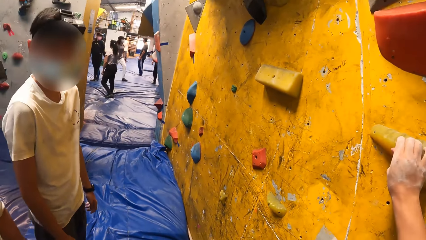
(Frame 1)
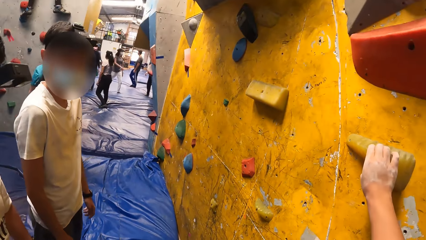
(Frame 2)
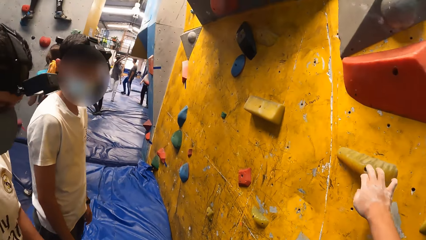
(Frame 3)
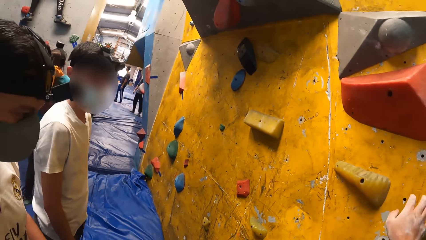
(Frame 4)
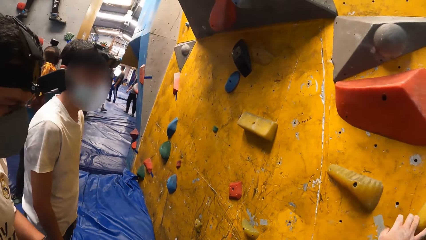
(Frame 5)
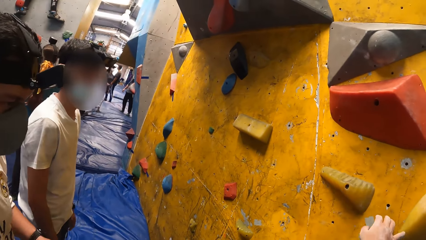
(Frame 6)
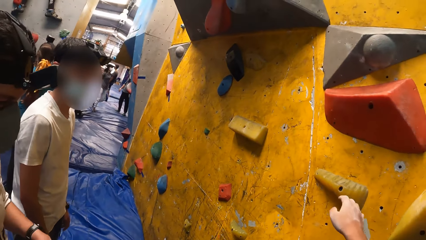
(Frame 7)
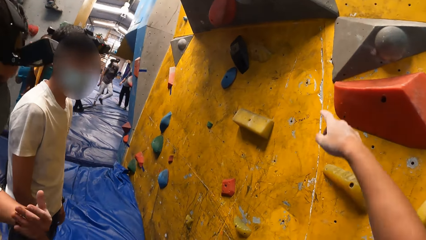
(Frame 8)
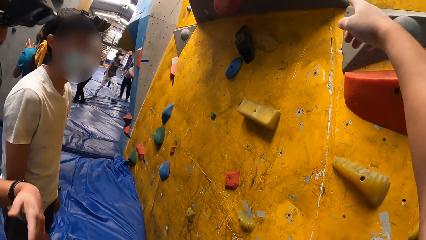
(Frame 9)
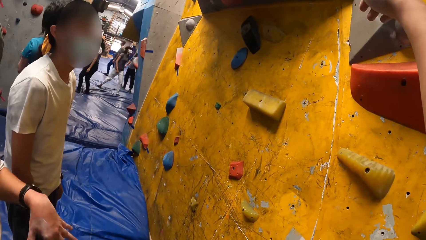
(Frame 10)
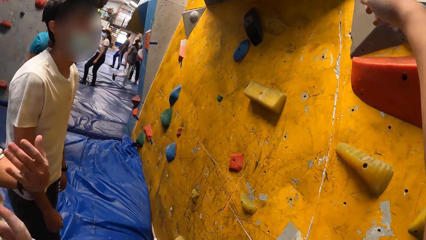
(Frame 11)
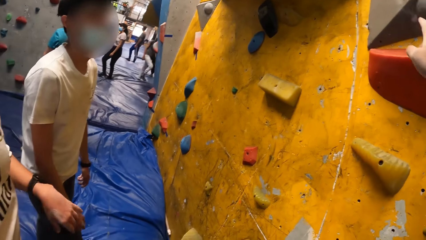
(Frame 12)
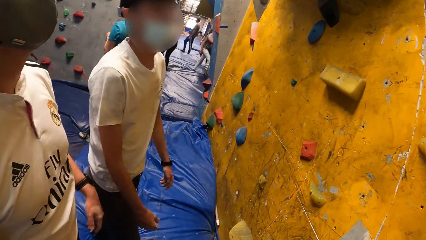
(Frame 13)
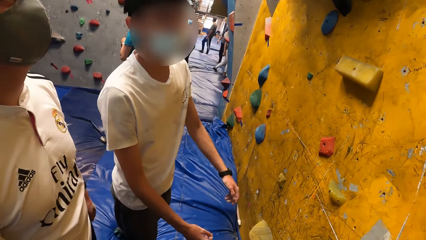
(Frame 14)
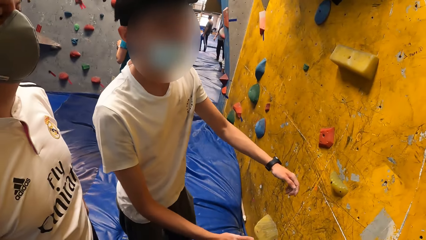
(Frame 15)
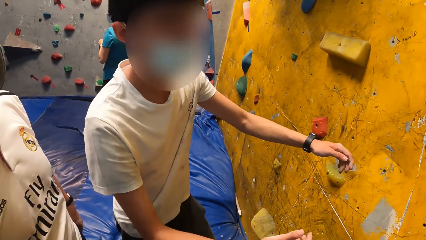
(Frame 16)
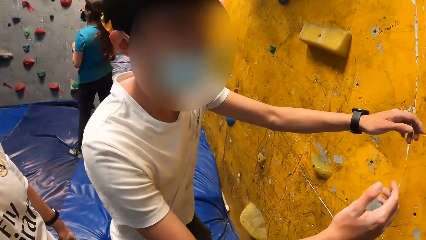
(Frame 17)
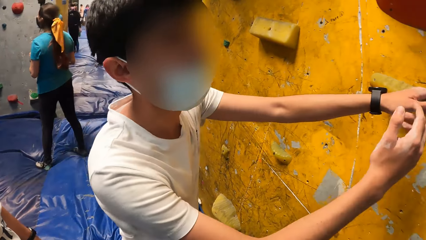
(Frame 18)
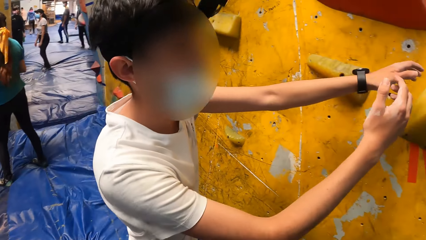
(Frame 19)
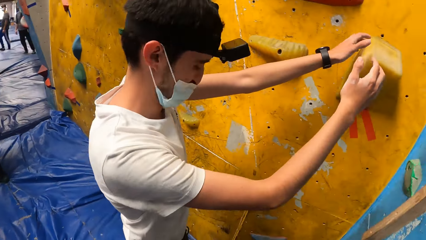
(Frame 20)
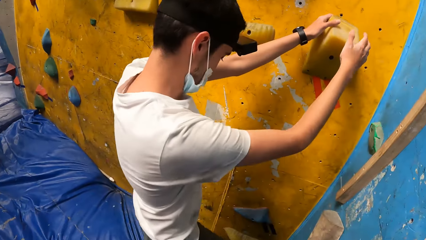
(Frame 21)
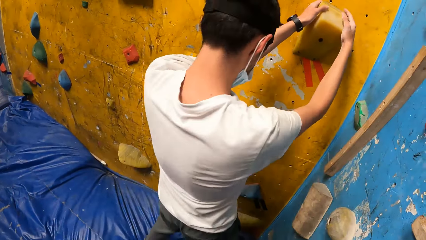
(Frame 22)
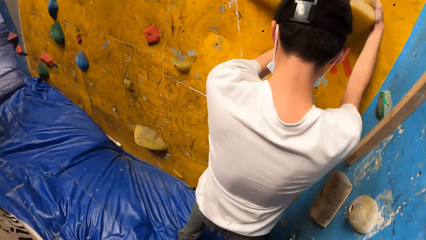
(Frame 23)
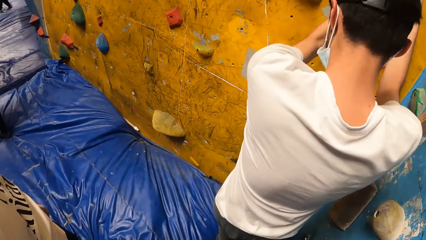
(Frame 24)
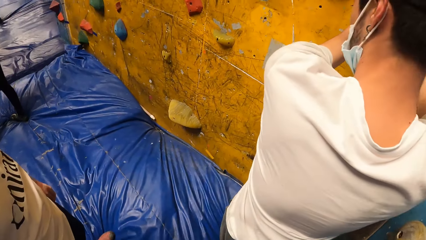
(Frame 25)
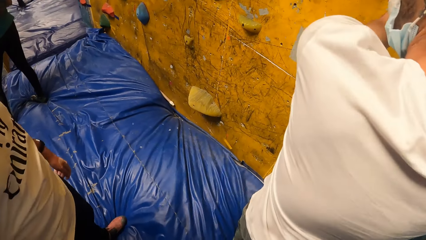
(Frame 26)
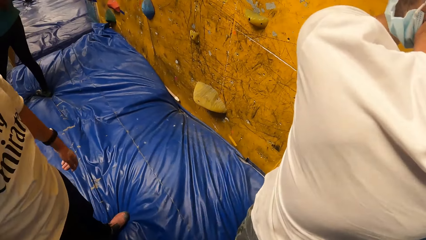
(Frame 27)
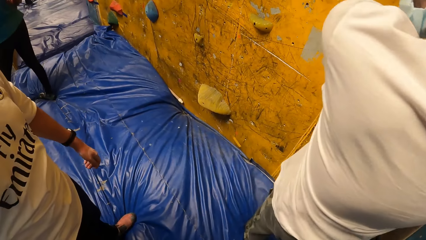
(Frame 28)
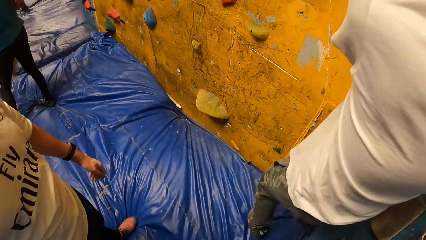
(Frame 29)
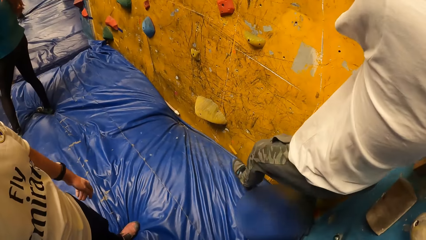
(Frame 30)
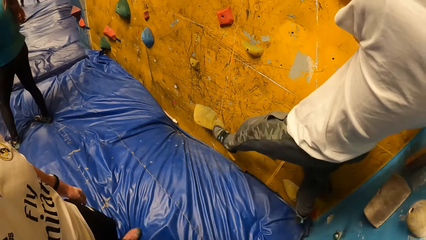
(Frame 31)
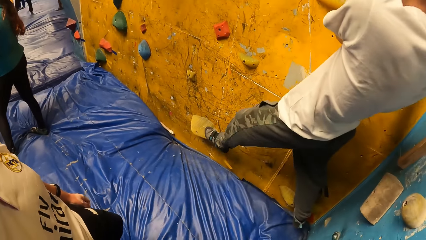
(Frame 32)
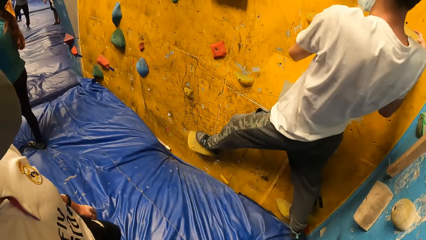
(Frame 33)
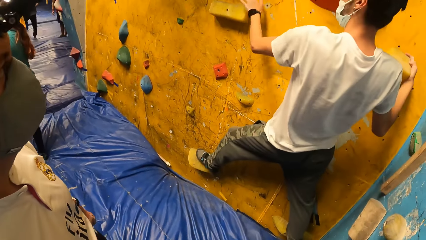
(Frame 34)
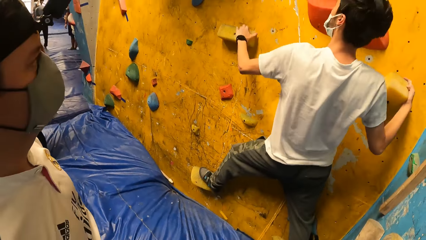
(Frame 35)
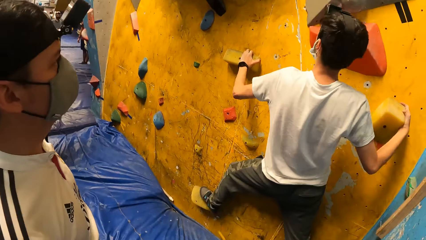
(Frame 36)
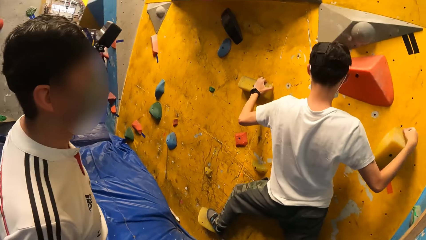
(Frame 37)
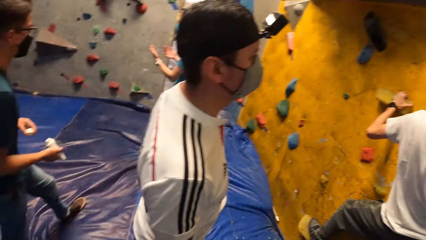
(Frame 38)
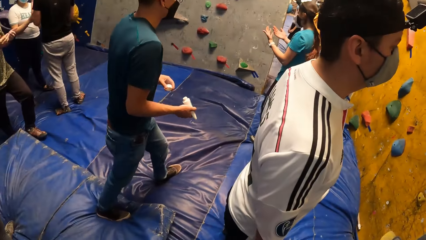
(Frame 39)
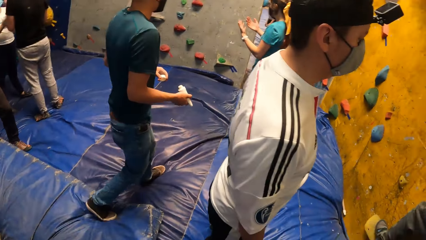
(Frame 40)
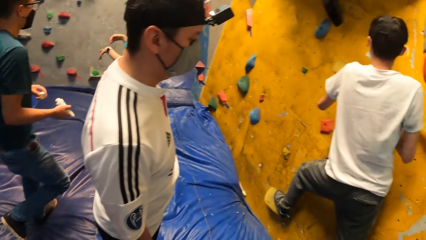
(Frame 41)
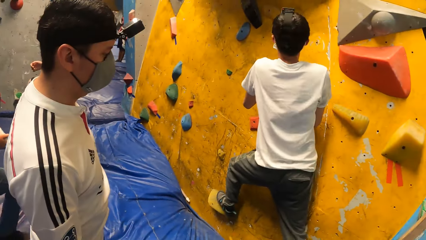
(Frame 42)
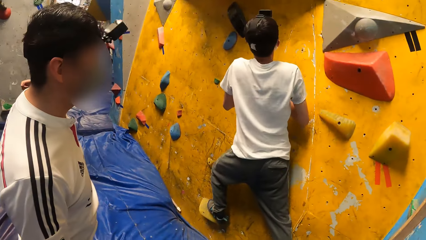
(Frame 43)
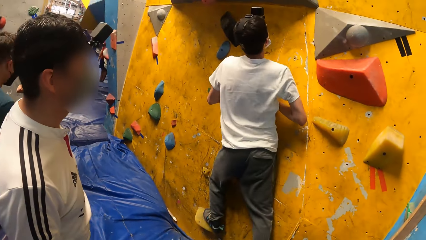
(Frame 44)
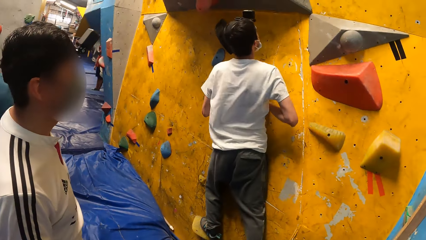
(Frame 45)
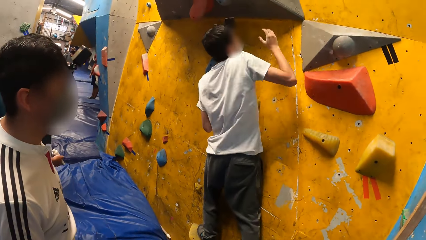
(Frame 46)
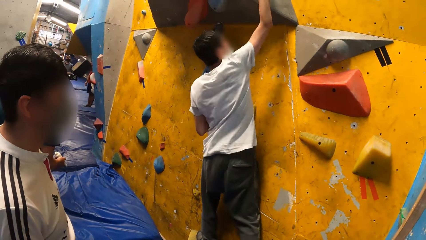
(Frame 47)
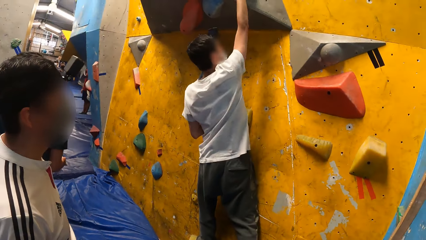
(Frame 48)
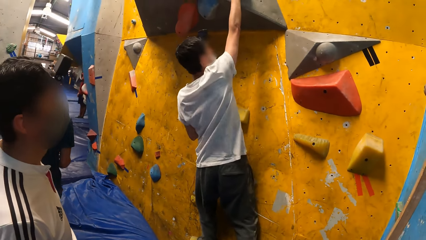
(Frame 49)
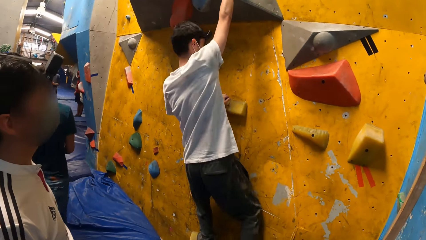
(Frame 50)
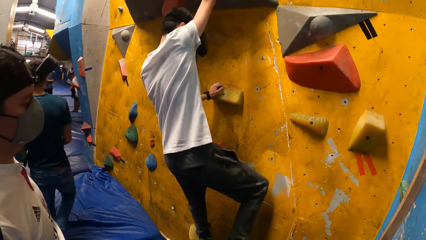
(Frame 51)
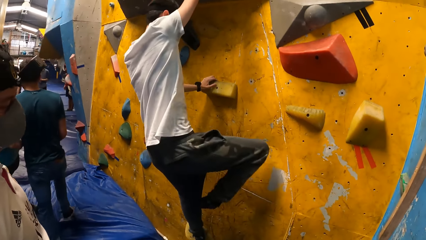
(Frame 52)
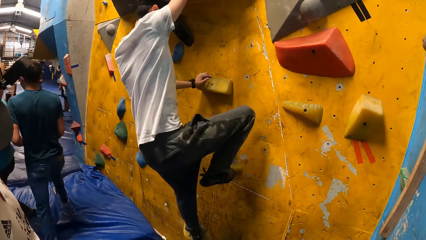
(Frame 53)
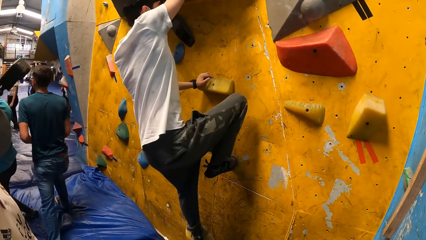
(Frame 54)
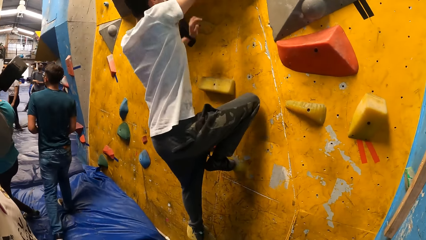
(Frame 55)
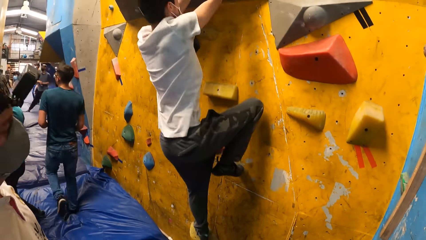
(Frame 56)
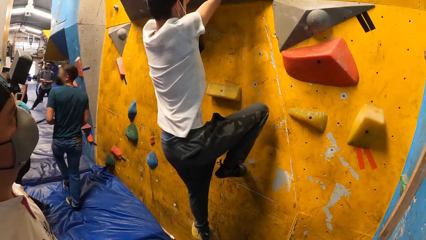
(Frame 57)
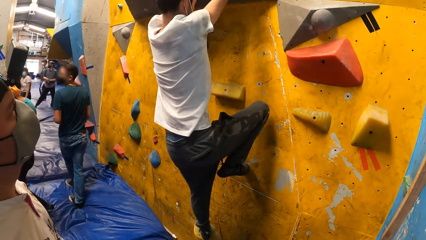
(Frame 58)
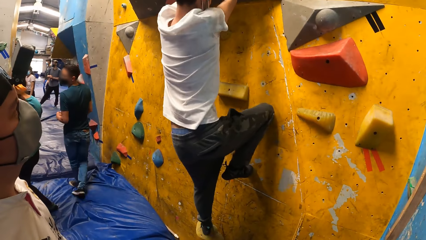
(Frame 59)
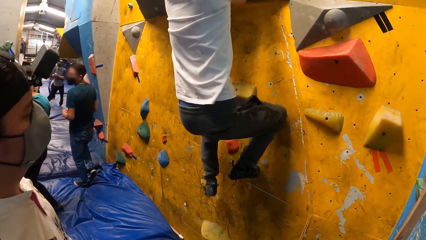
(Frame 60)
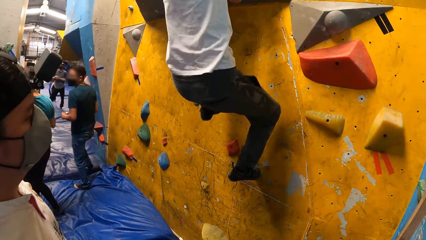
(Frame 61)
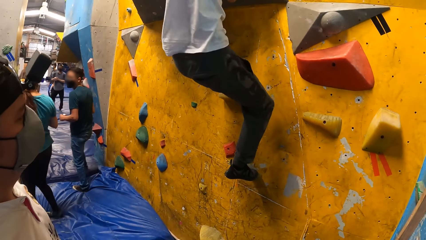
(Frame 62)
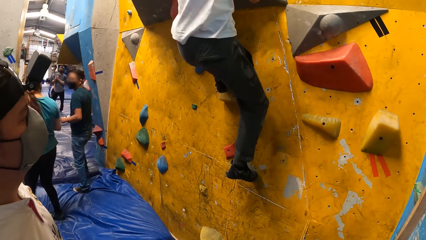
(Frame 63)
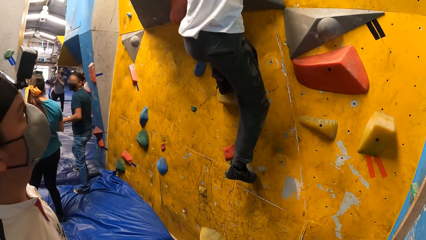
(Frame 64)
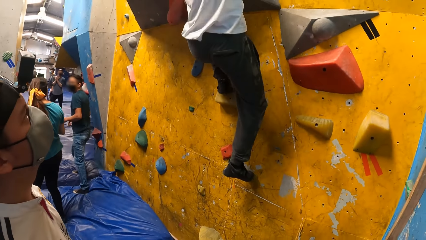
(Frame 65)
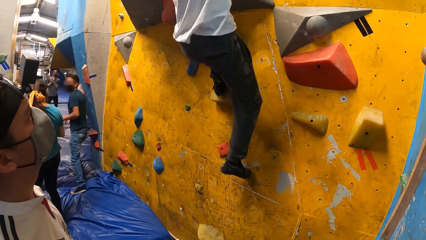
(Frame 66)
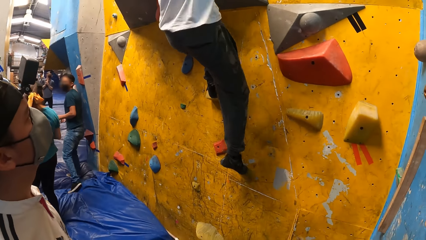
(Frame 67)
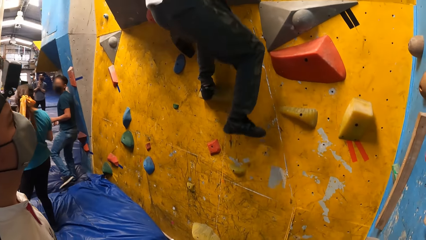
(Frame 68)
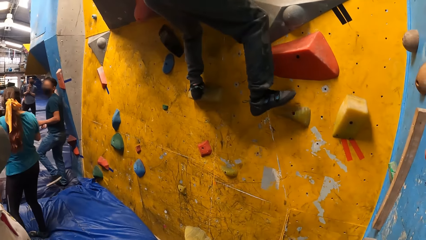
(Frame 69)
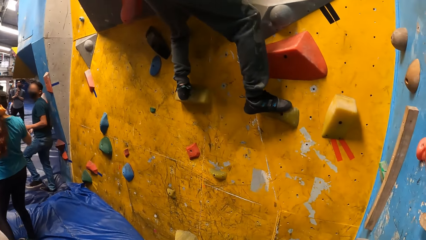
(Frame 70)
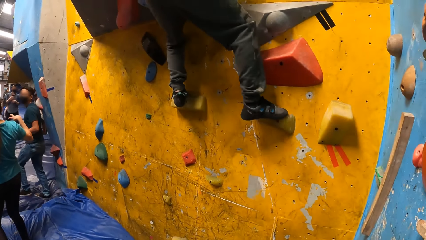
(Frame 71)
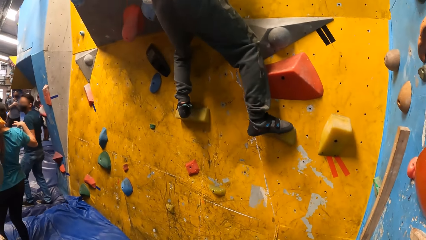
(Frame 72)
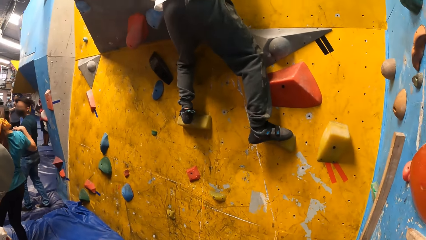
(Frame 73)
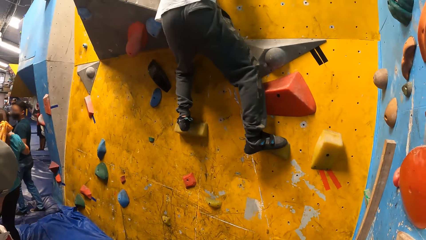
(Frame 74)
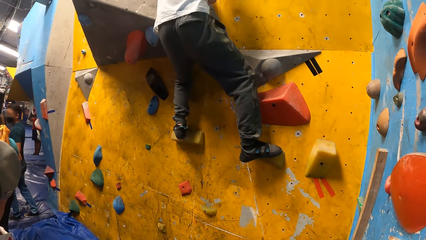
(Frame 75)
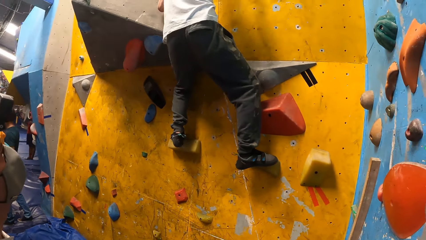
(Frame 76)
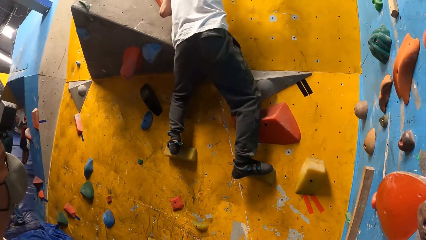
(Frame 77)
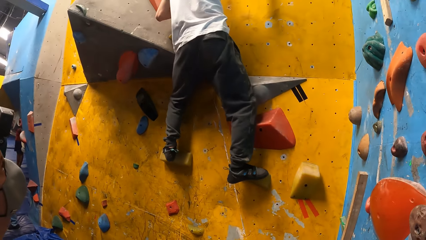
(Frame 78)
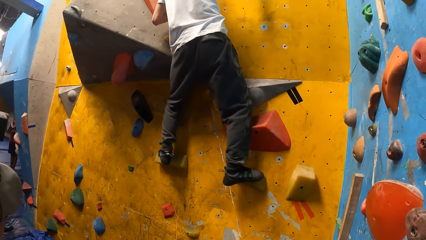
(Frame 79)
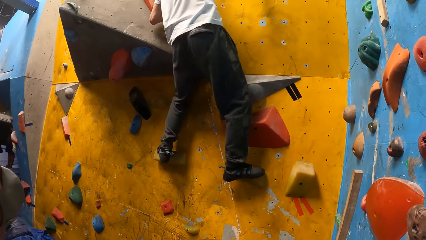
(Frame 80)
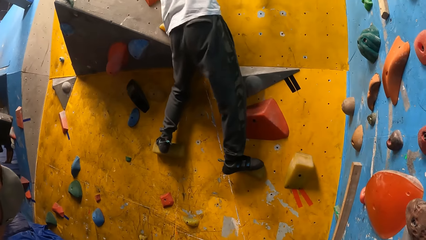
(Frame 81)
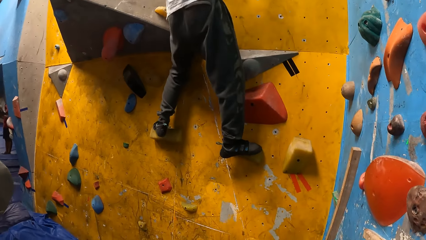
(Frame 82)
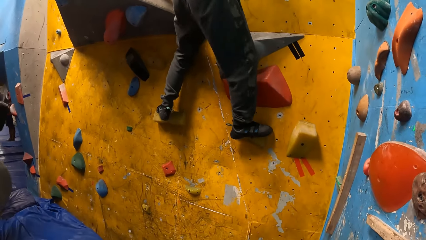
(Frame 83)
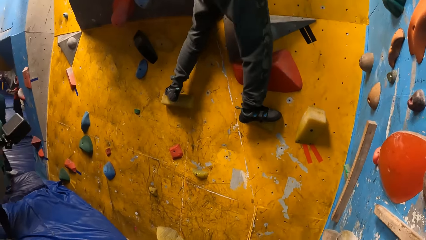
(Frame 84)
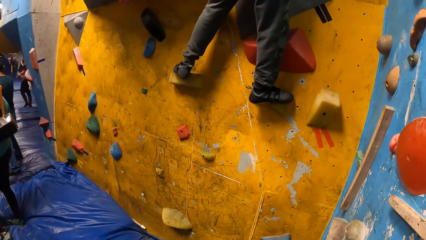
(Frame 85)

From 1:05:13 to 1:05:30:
The camera wearer looks at a man. Another man shakes a hand. The camera wearer points at a climbing wall. The first man climbs the rock wall with his hands and legs. A third man holds a lotion in his right hand, and holds a lotion cover with his left hand.
